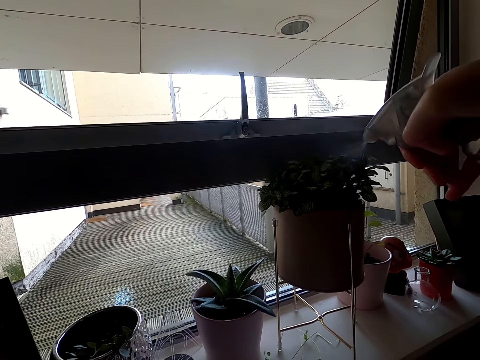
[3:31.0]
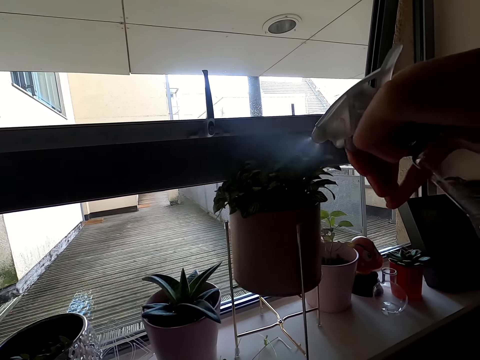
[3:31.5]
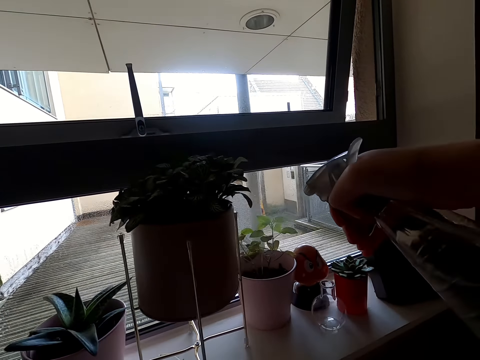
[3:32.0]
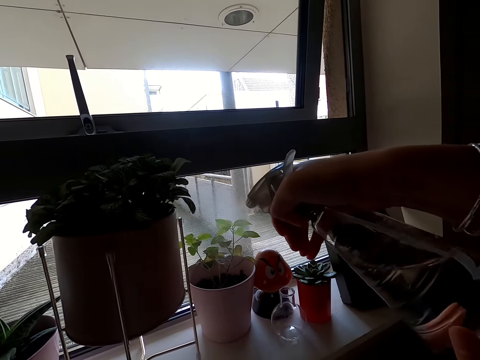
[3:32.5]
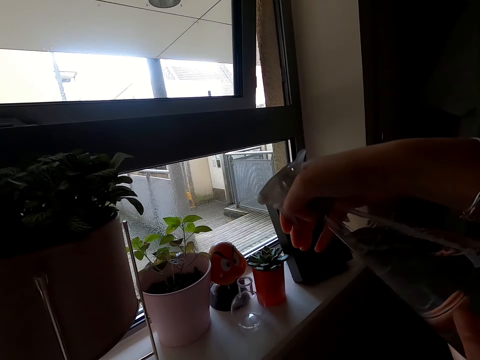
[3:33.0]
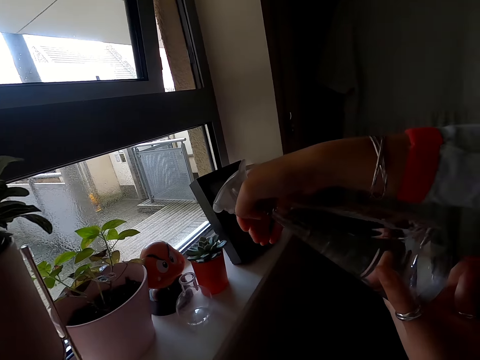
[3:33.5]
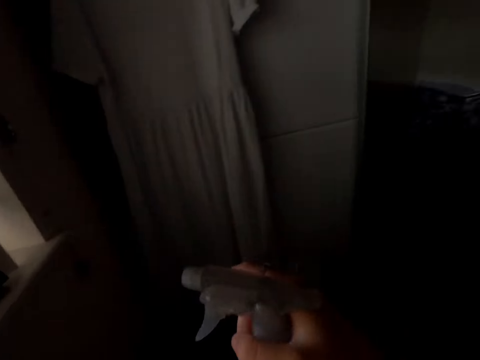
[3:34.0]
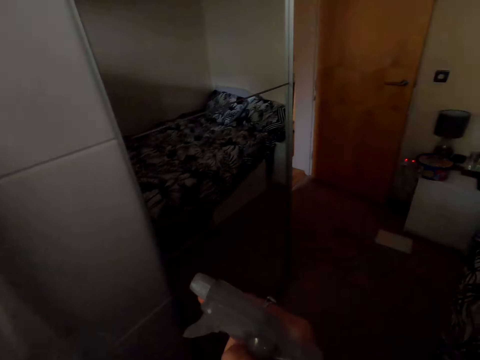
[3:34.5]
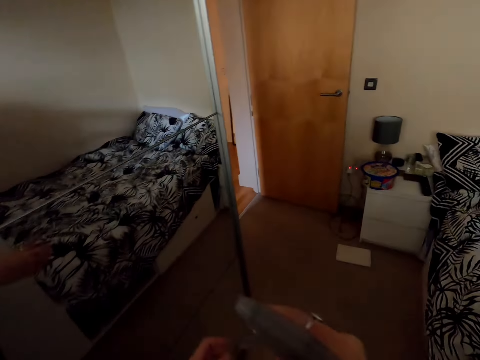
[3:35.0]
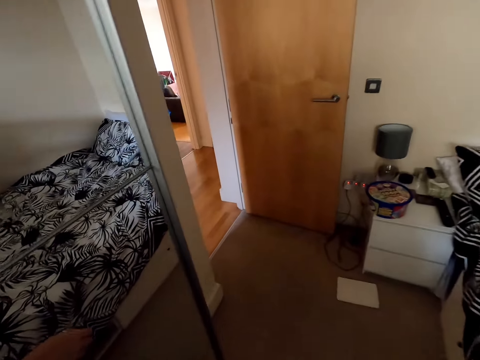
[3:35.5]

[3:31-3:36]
The camera wearer moves the bottle. They spray the flower. They move the bottle. They spray the flower. They pull back the bottle. They walk around.

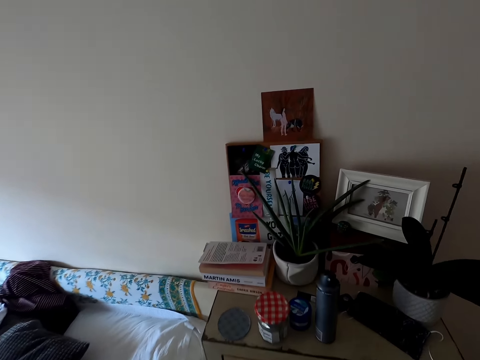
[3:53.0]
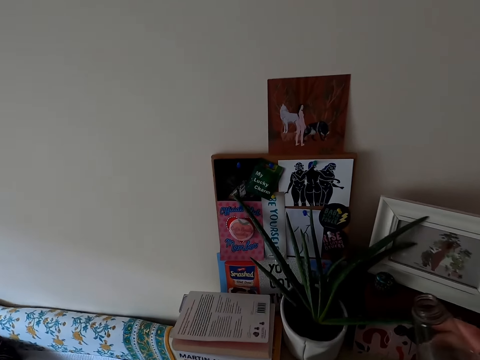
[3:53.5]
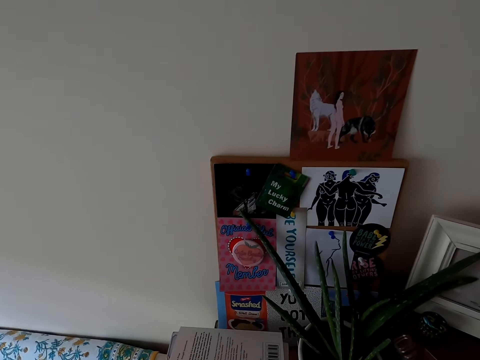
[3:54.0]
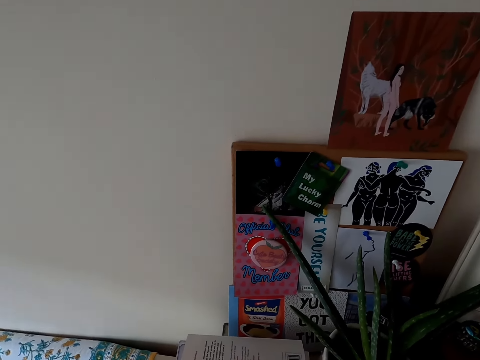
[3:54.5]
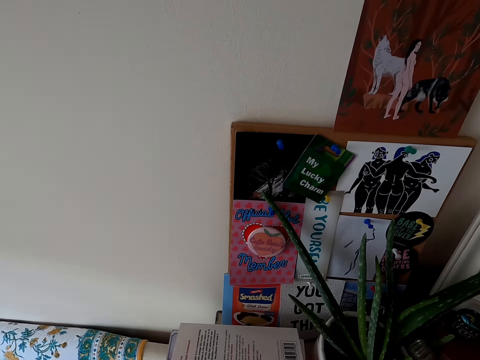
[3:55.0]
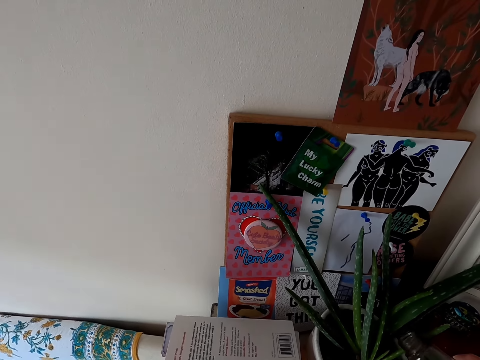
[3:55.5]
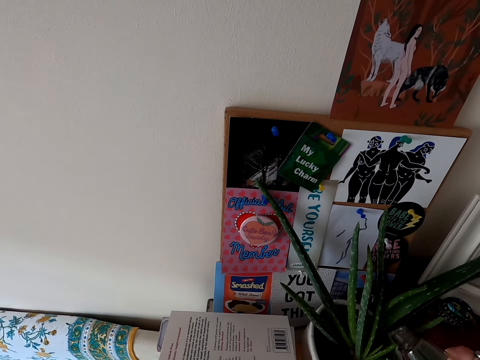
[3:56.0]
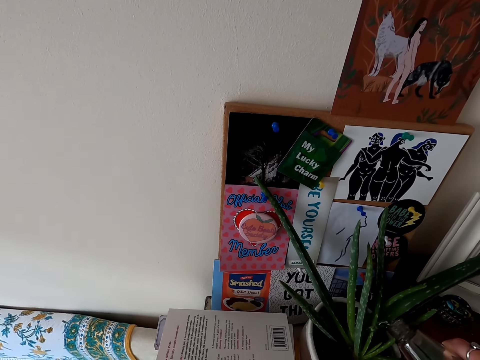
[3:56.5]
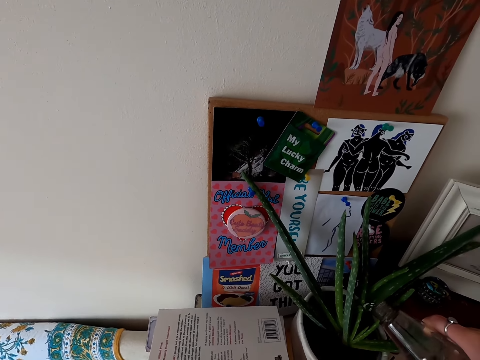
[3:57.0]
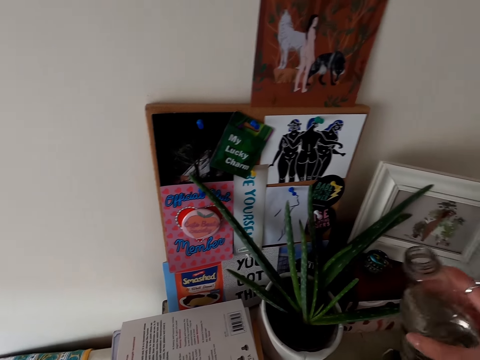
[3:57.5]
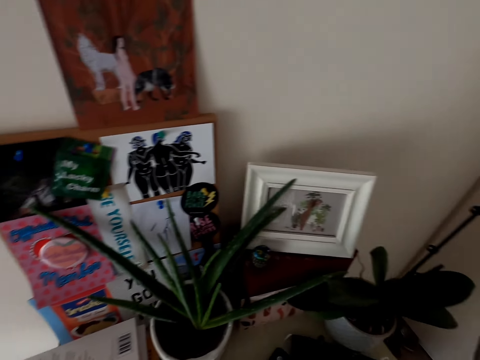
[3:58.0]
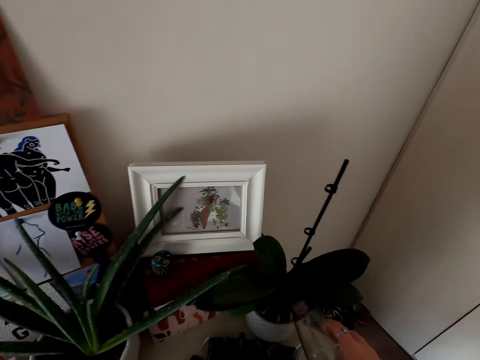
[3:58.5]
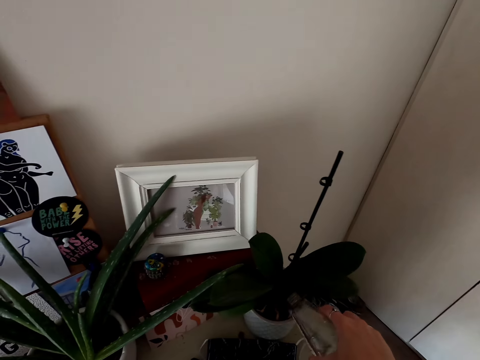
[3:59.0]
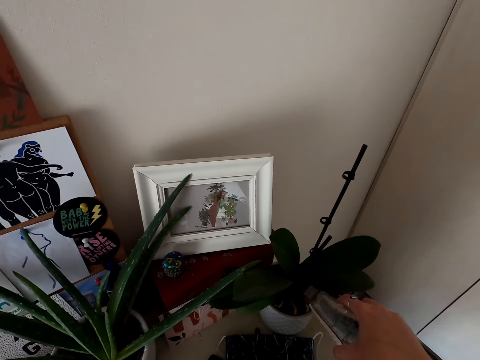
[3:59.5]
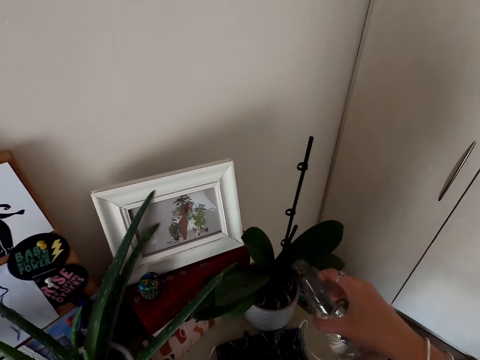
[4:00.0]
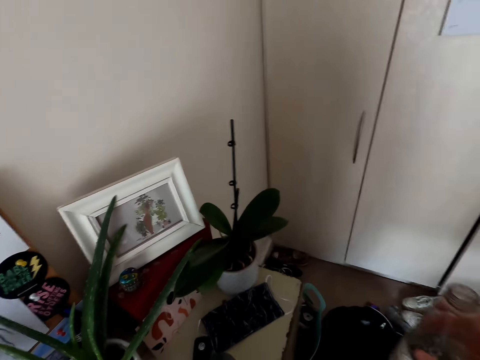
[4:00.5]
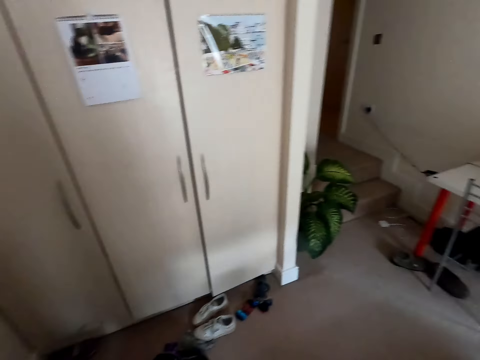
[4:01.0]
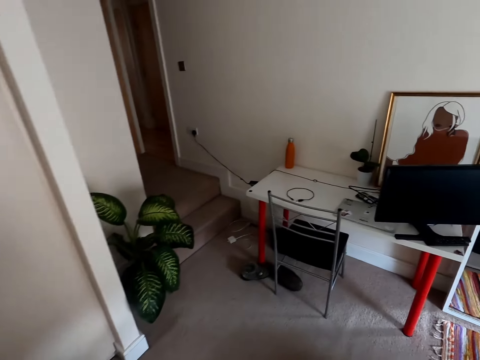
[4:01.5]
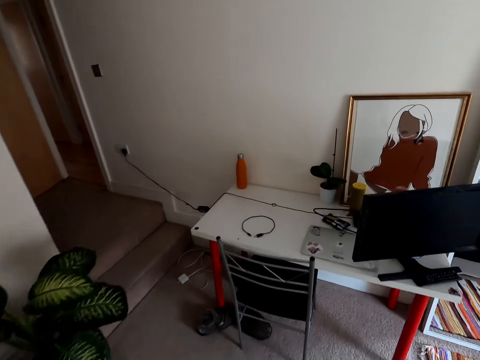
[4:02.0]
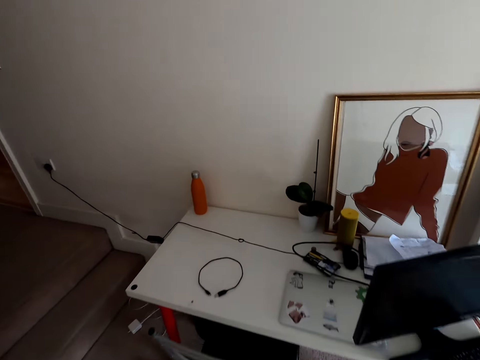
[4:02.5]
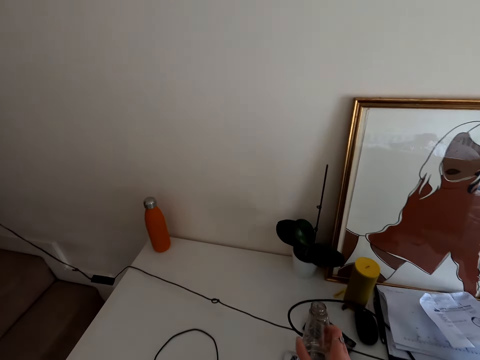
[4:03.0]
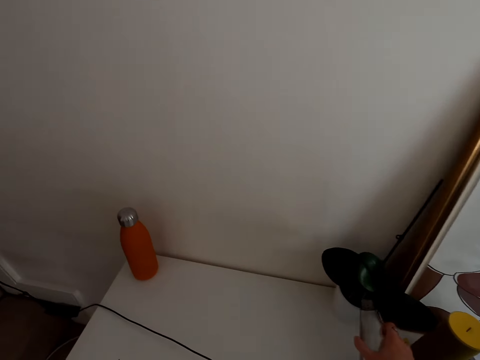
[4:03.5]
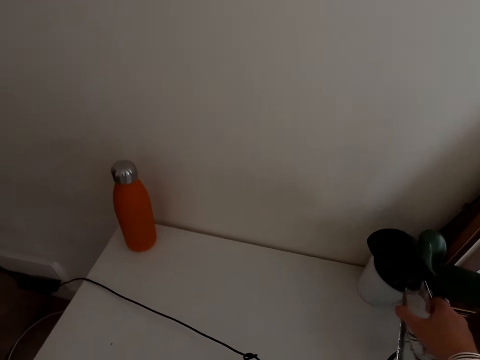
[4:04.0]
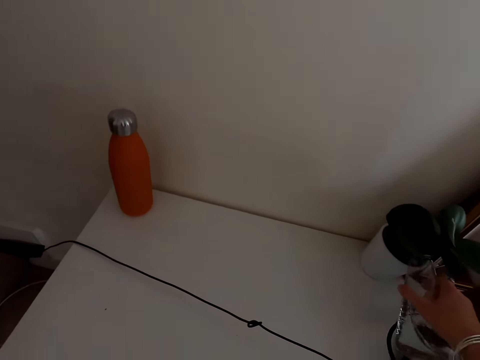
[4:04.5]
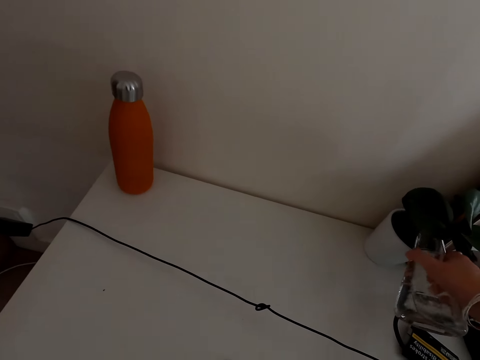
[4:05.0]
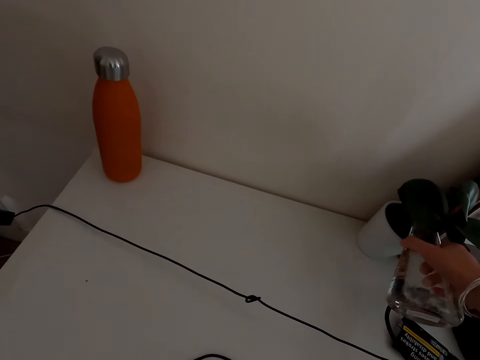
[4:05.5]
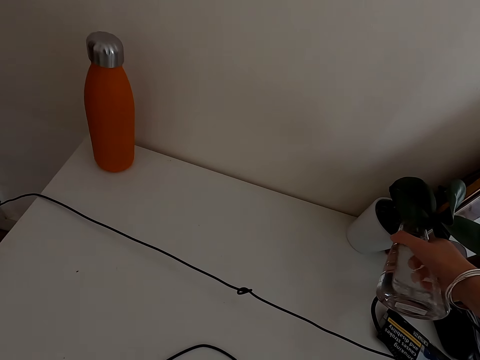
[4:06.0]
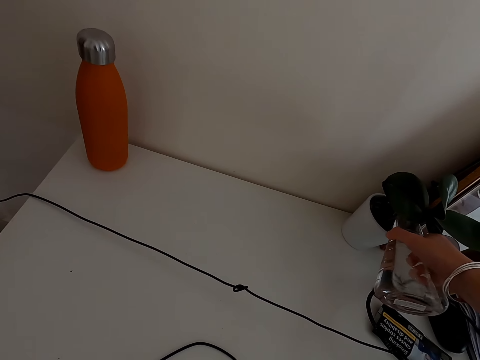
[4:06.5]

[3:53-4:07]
The camera wearer lifts the bottle. They water the flower. They lift the bottle. They water the flower. They lift the bottle. They walk around. They lift the bottle. They water the flower.

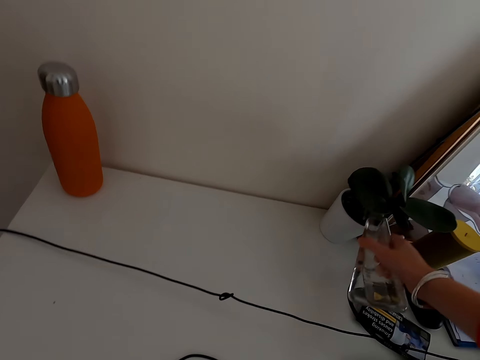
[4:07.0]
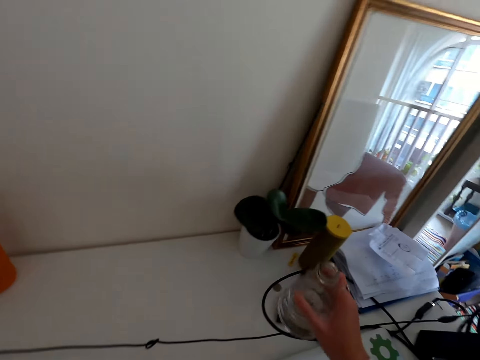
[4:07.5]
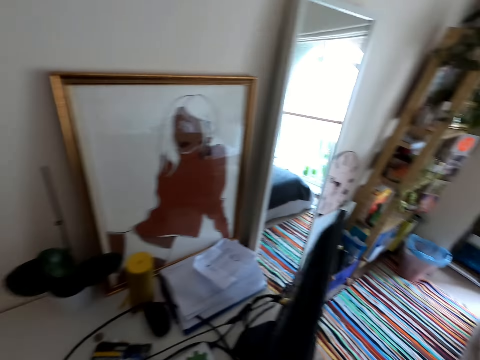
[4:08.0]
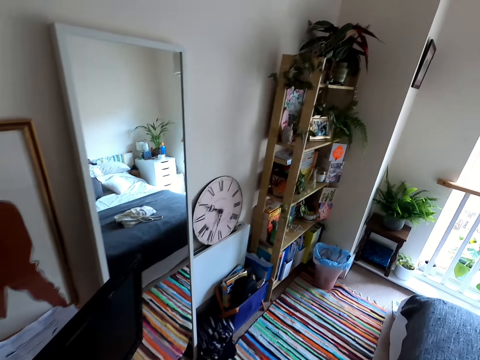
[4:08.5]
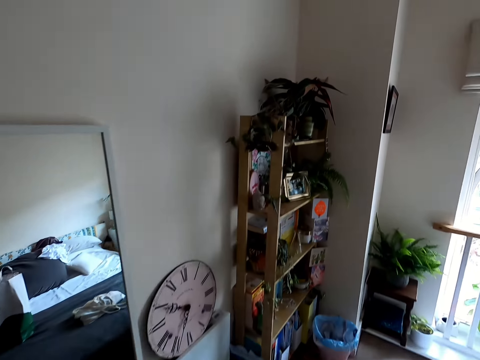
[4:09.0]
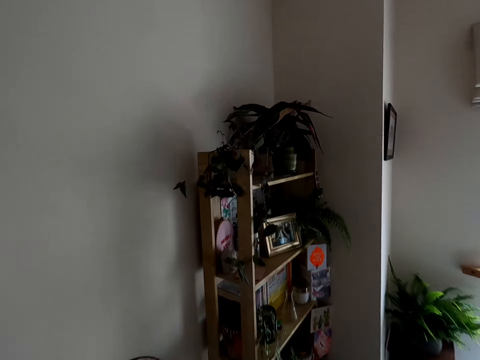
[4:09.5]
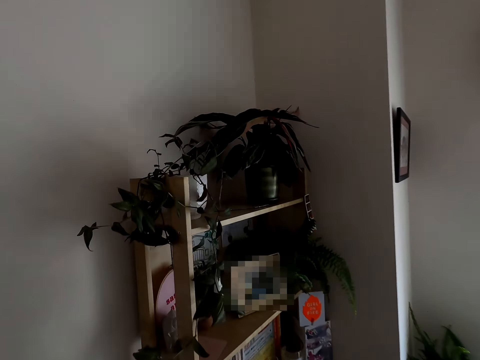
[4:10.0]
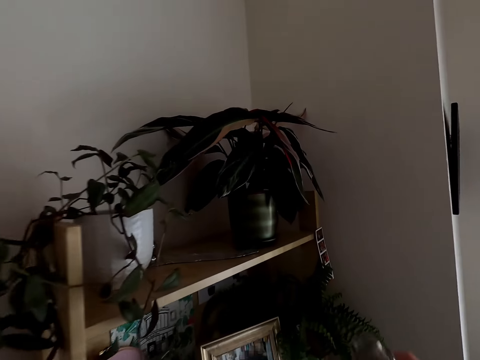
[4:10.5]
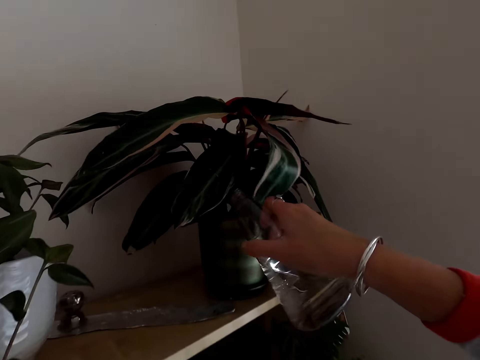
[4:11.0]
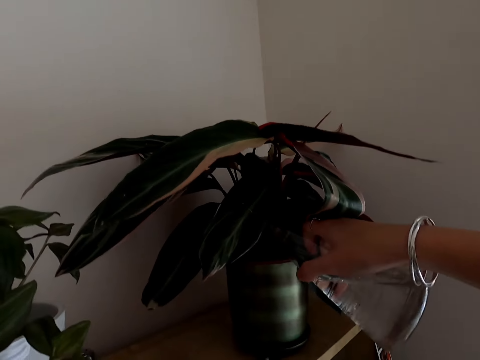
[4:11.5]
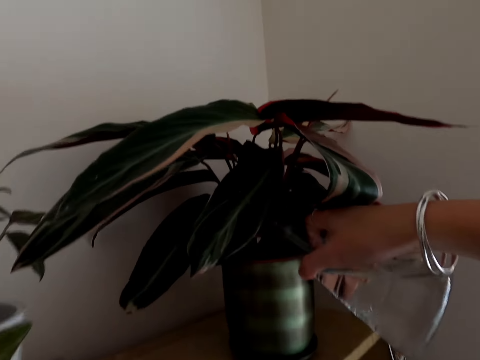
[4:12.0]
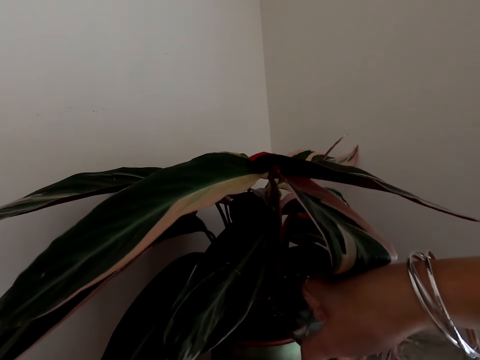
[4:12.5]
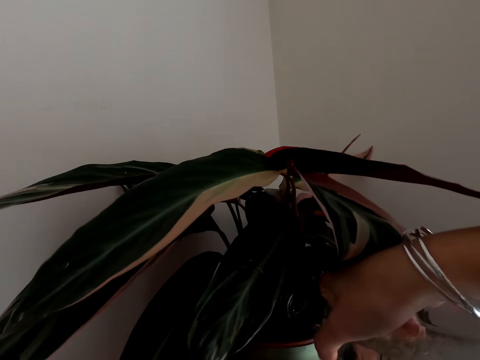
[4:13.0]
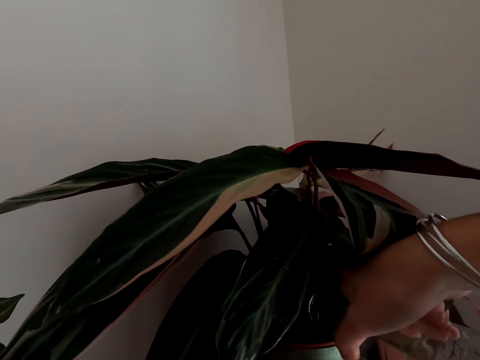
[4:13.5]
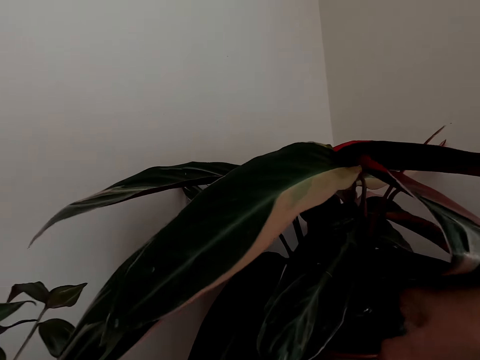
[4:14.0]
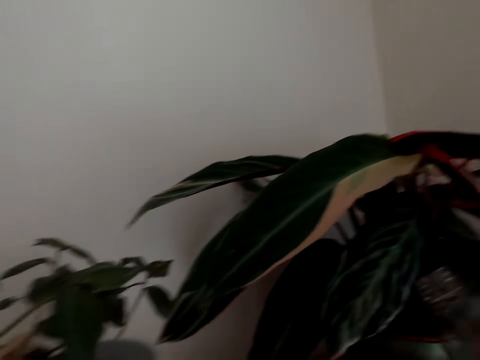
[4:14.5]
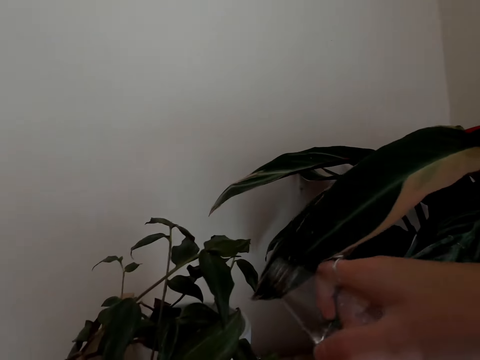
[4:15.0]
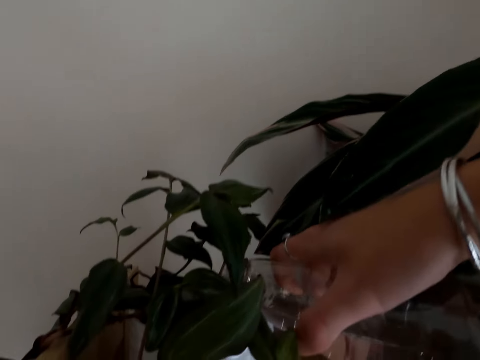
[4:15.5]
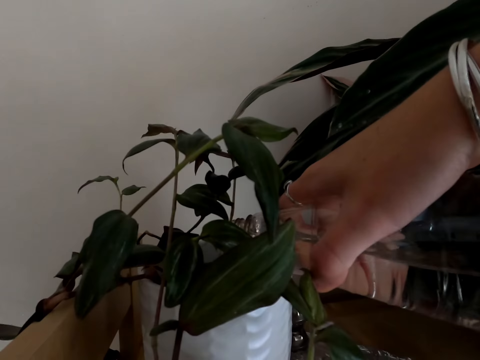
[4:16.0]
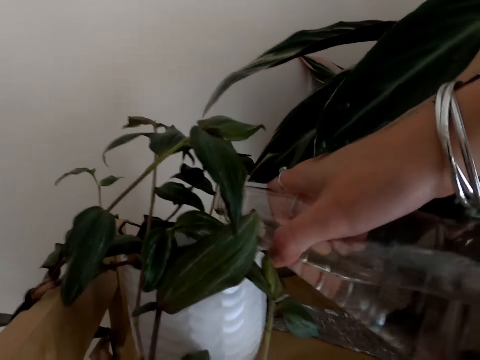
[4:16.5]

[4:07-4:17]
The camera wearer lifts the bottle. They walk around. They lift the bottle. They water the flower. They lift the bottle. They water the flower.
